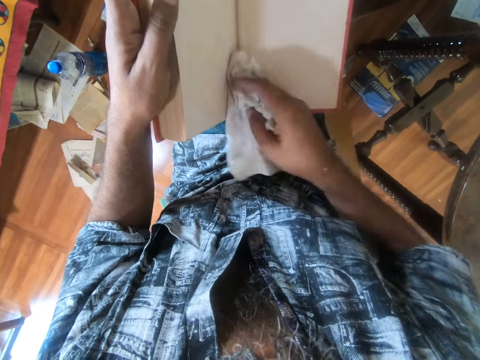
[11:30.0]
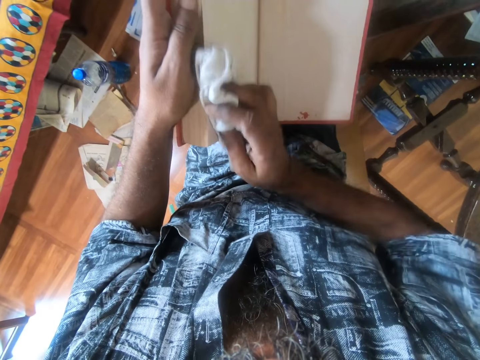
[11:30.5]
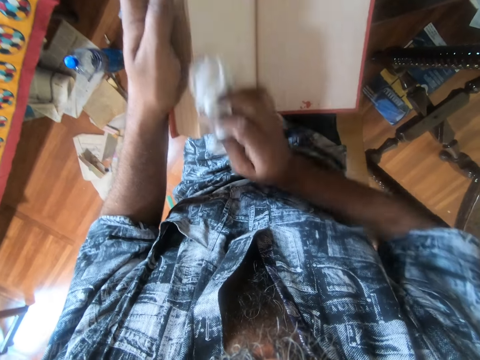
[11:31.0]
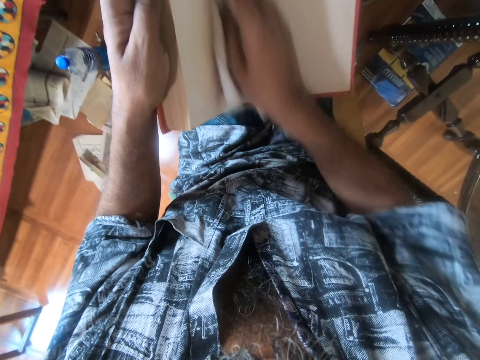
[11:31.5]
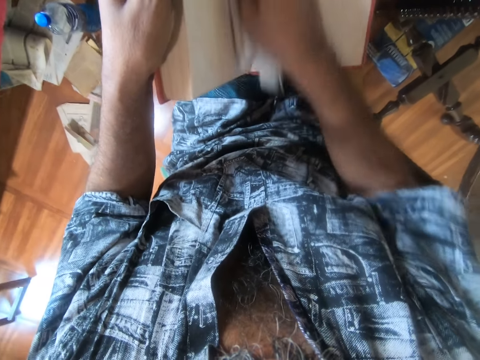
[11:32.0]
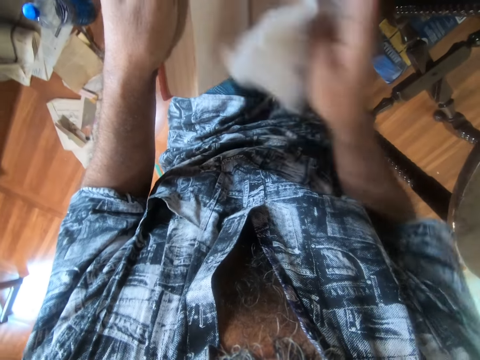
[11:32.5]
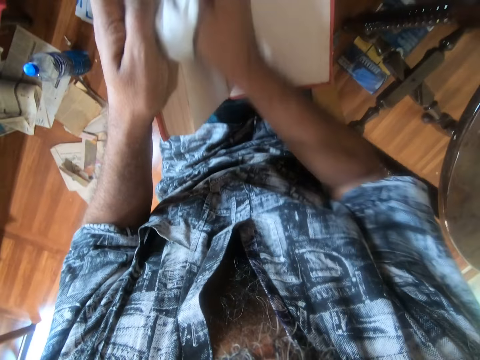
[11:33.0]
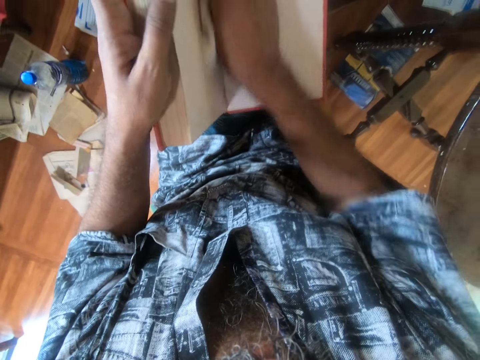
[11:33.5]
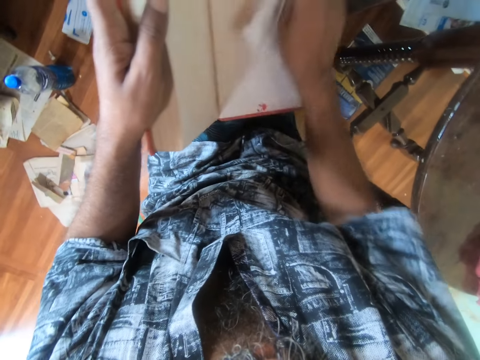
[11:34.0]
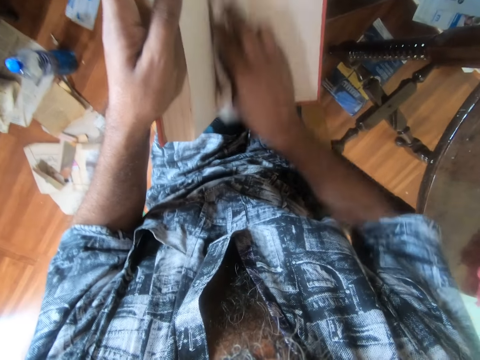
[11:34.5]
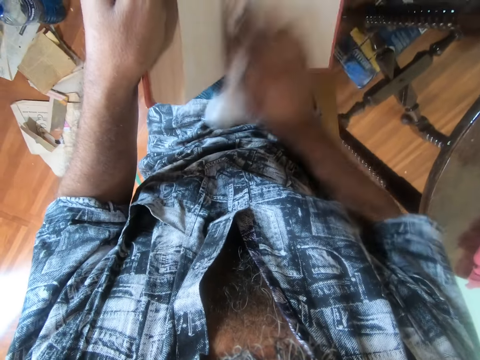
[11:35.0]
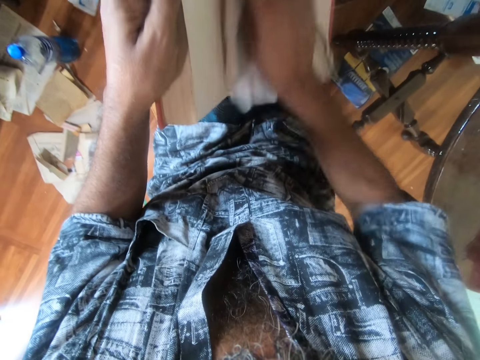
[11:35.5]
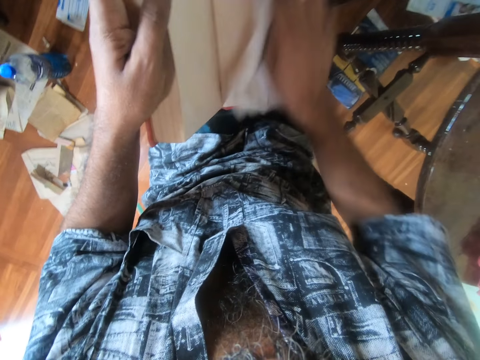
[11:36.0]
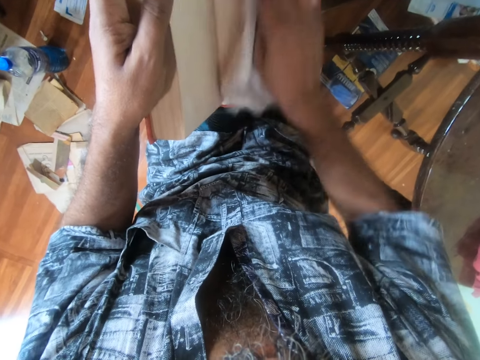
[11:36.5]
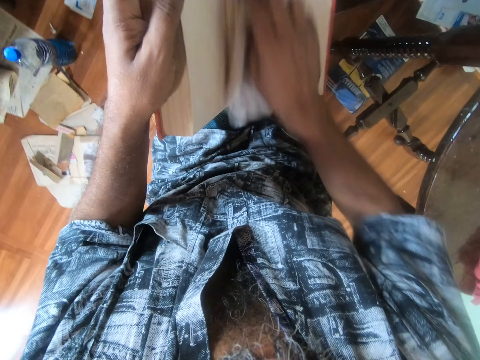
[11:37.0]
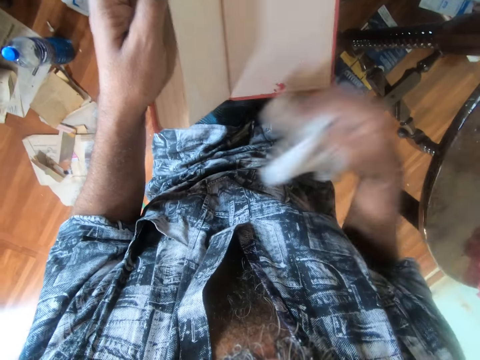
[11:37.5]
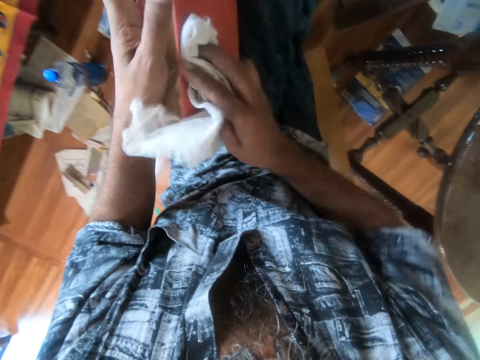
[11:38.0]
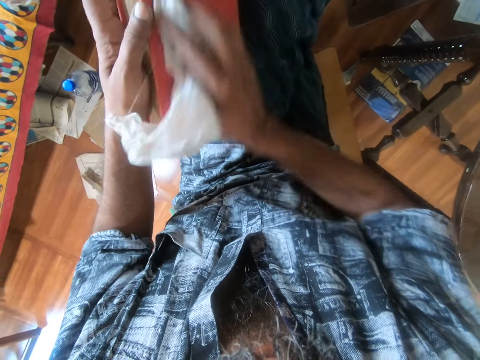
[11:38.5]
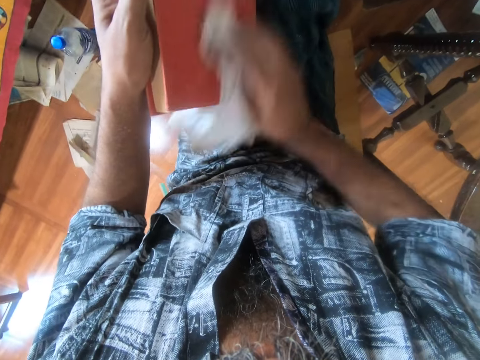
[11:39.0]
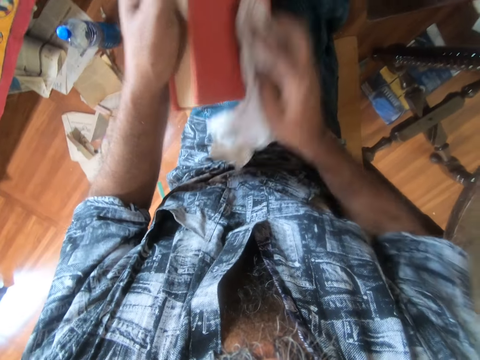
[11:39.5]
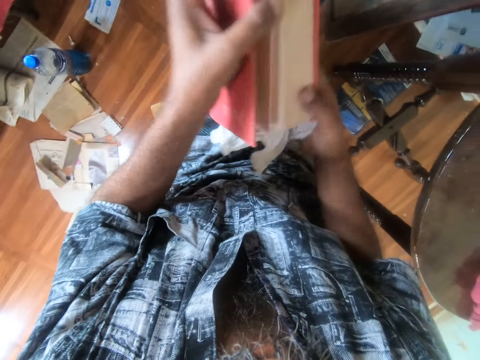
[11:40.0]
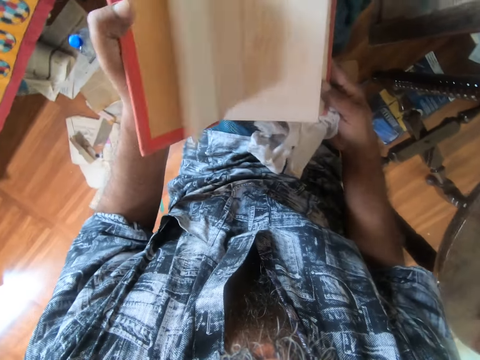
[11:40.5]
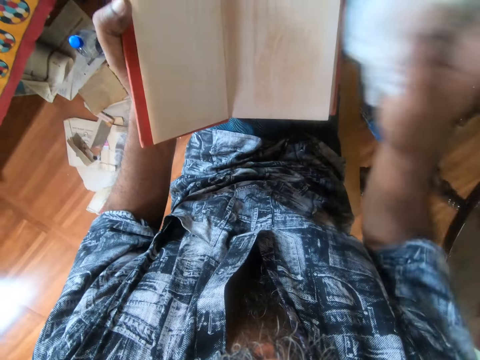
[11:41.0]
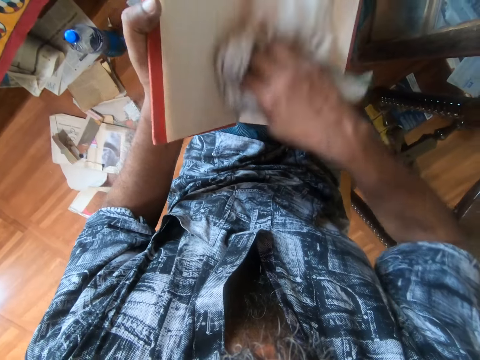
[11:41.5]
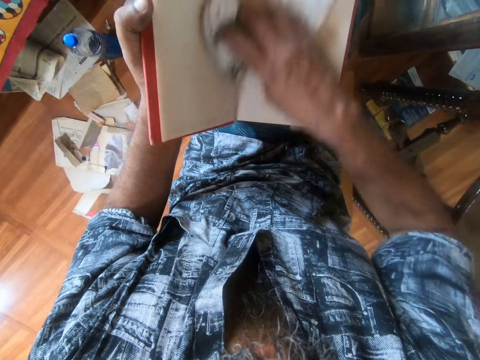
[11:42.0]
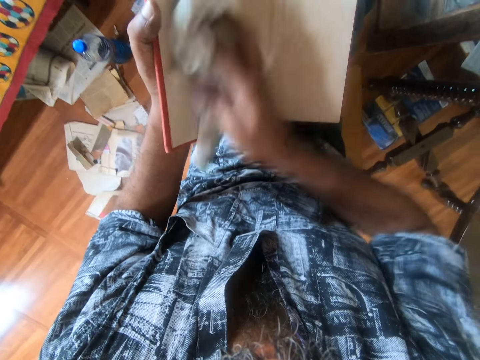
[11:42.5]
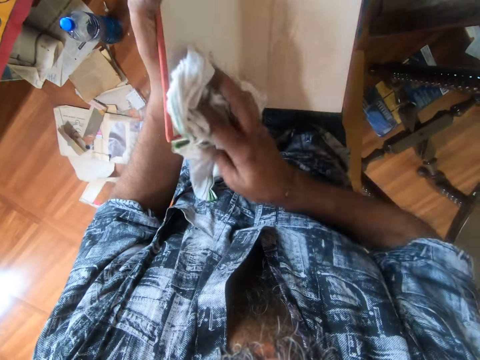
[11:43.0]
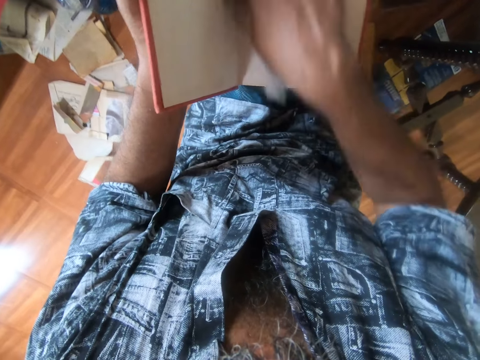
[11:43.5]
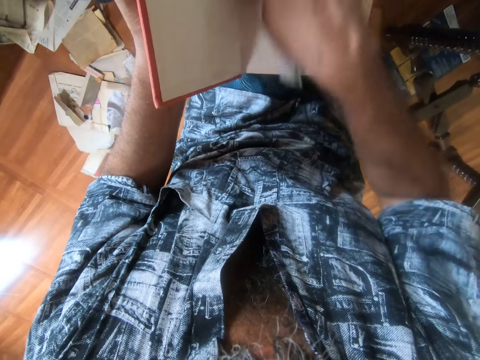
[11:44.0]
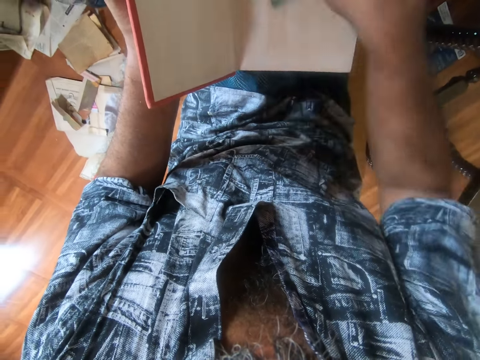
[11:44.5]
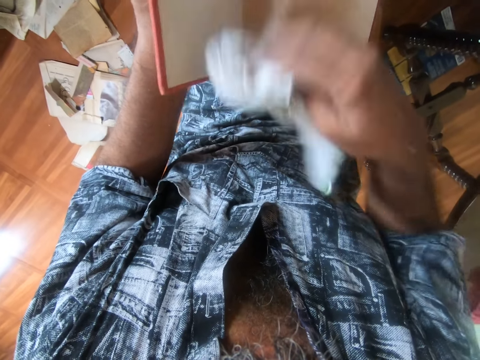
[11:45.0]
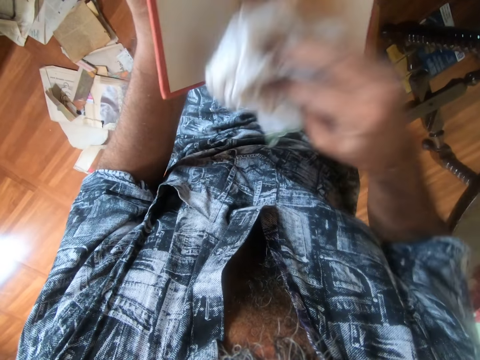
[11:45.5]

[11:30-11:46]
The camera wearer opens the book. They wipe the book.

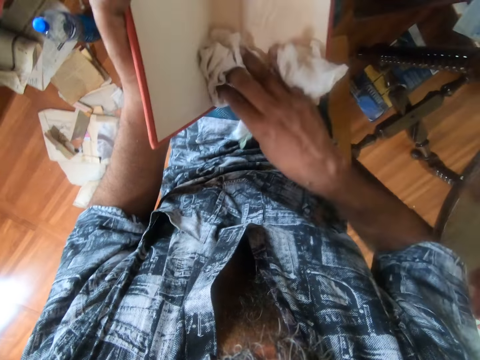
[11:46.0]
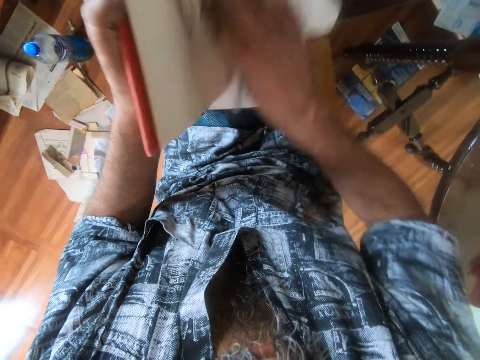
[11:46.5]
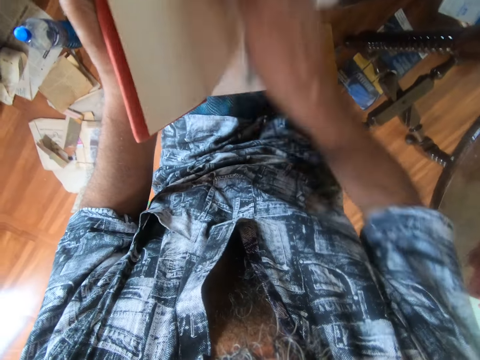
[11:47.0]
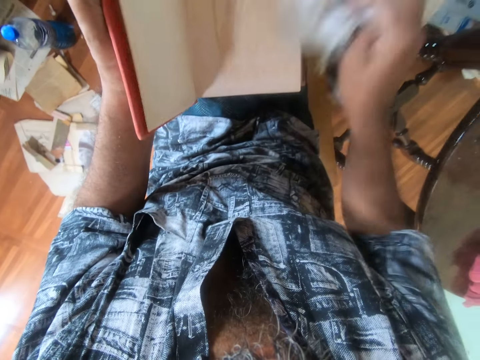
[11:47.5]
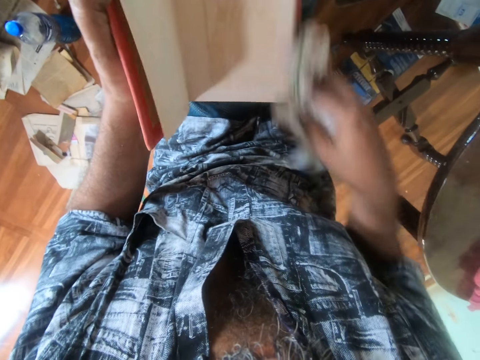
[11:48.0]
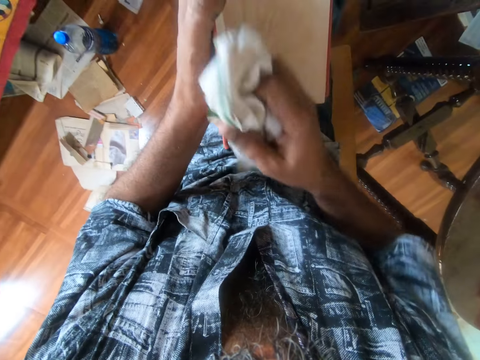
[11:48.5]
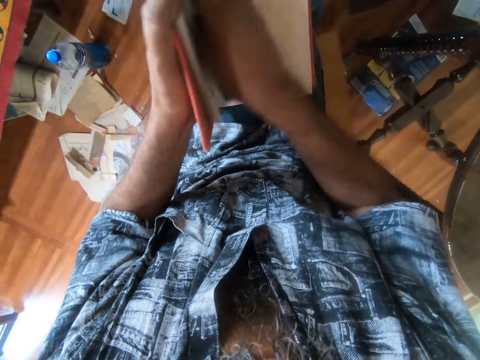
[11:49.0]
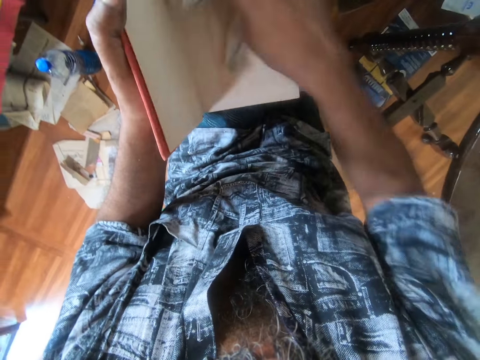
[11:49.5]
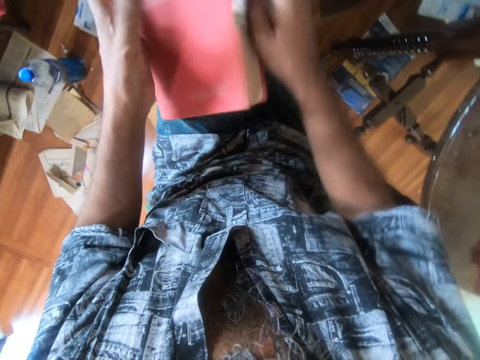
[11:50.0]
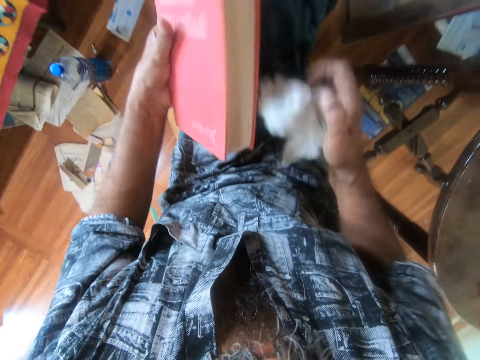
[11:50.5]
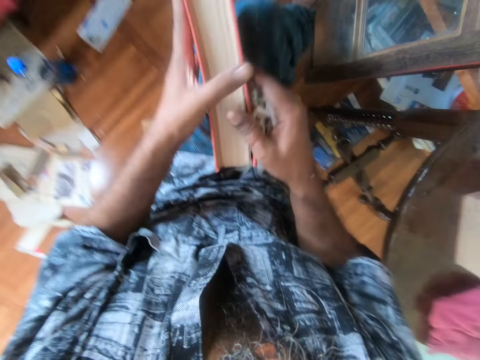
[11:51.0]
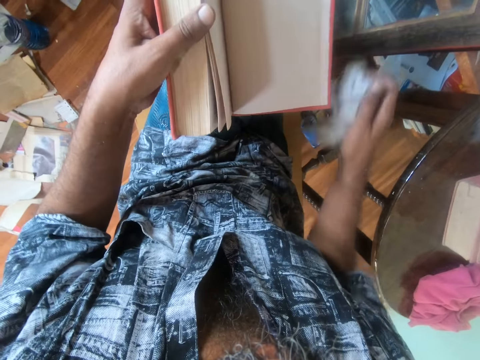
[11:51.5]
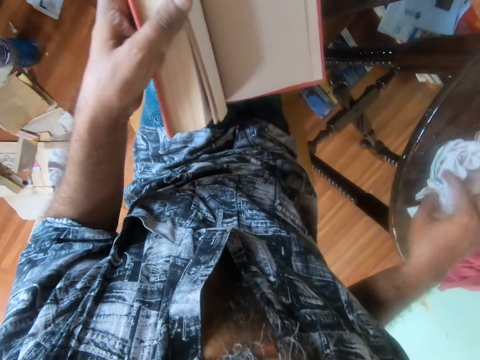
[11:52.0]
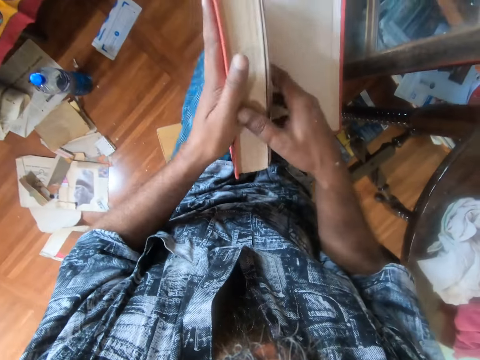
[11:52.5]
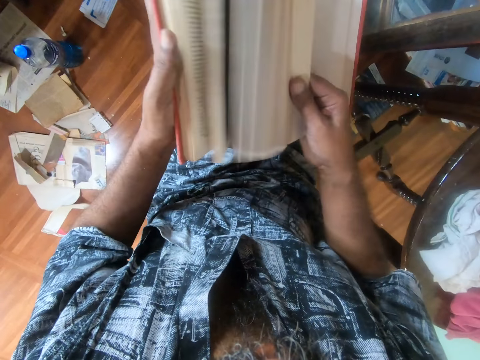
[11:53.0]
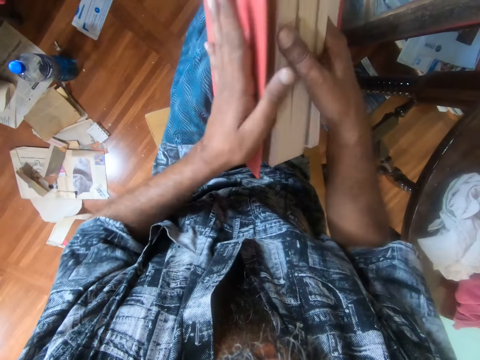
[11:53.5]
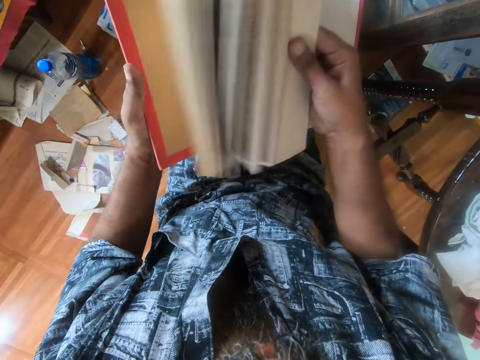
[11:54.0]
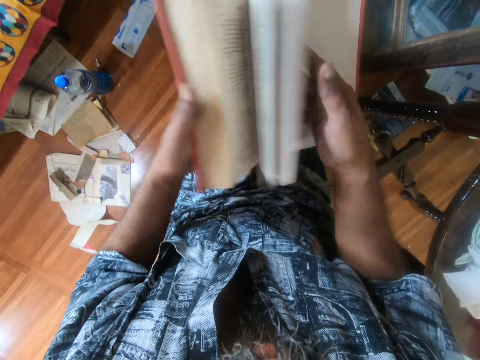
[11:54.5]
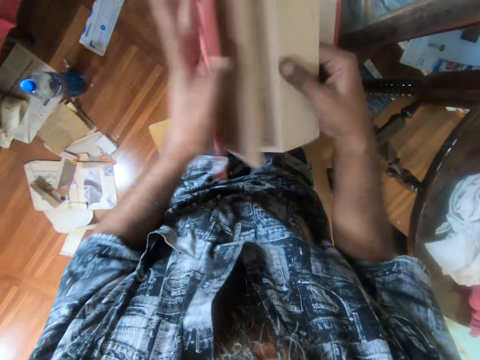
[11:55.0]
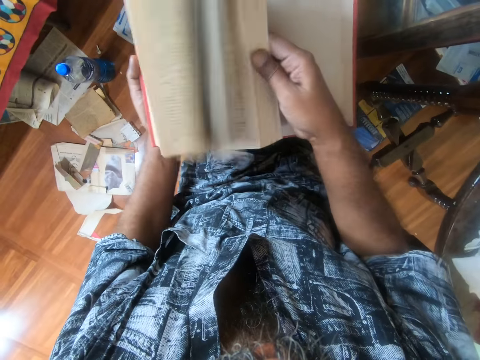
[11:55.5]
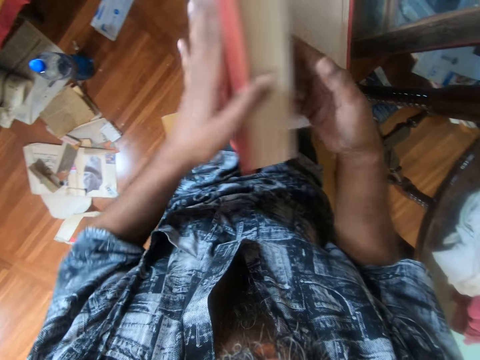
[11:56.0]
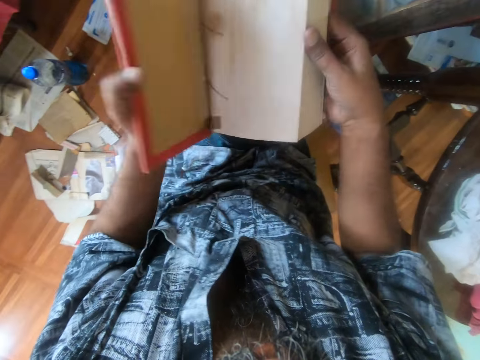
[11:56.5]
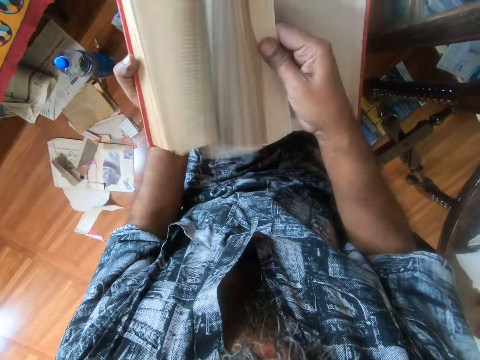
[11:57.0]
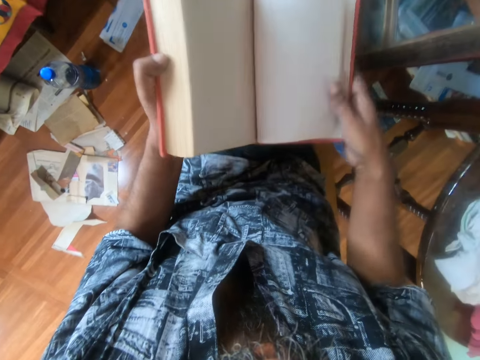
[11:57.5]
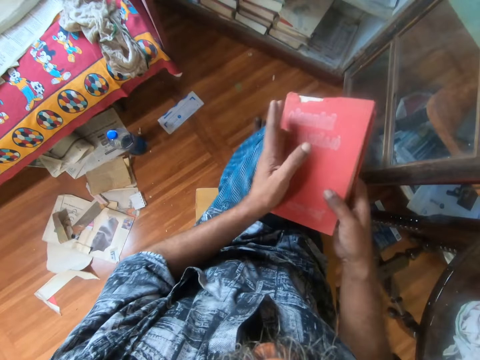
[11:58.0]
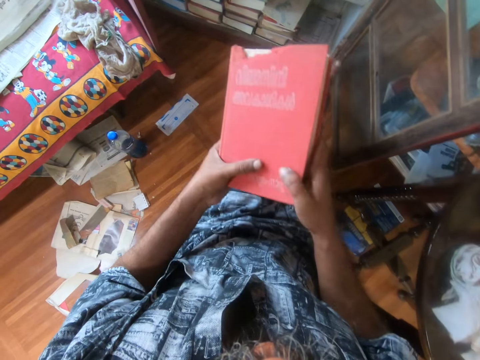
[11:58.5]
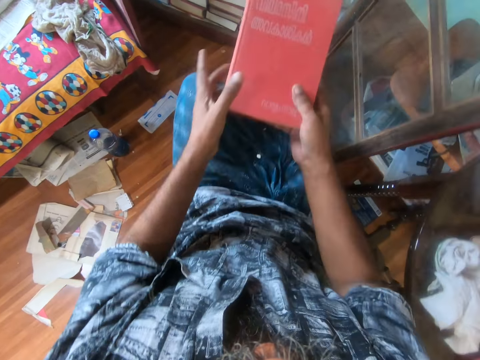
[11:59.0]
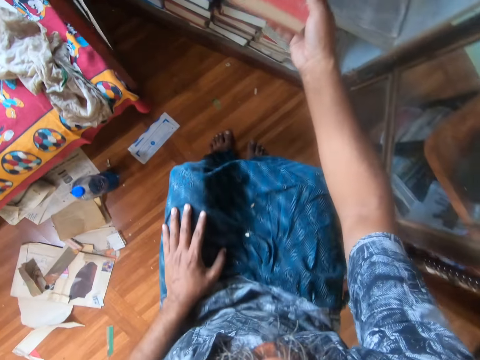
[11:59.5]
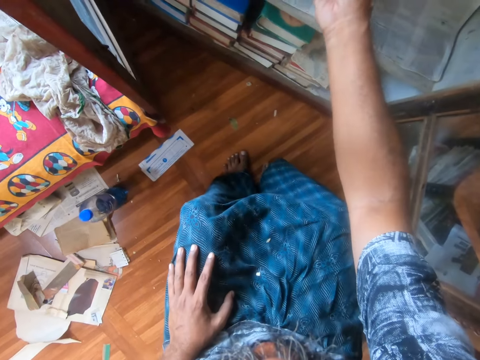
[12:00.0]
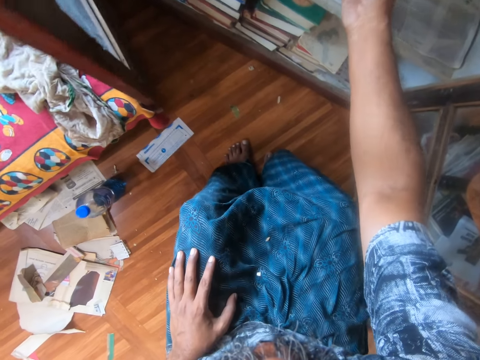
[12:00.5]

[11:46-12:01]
The camera wearer peruses the book. They put the towel on the table. They put the book on the bookshelf.
